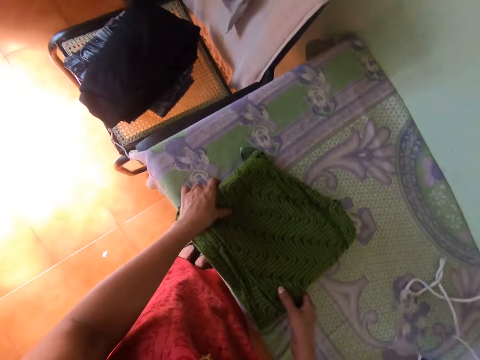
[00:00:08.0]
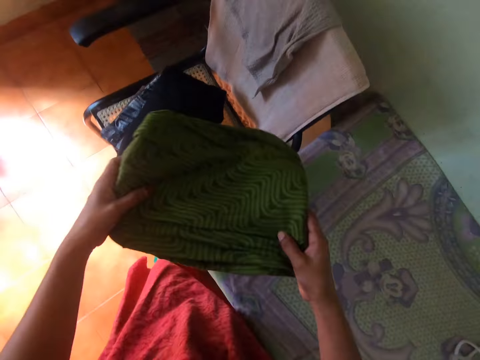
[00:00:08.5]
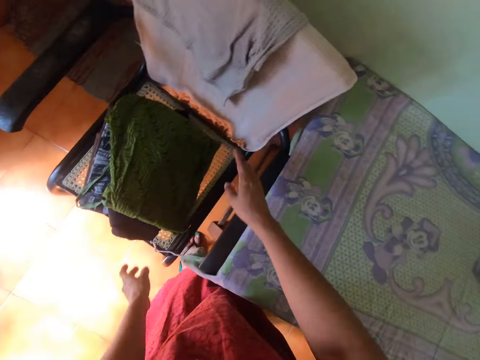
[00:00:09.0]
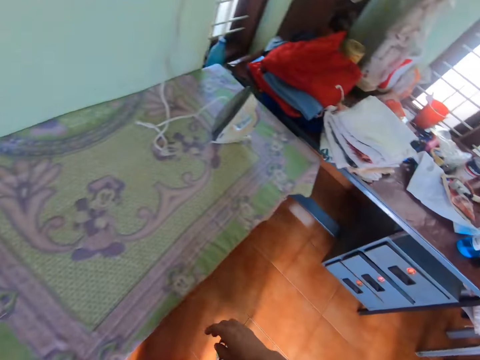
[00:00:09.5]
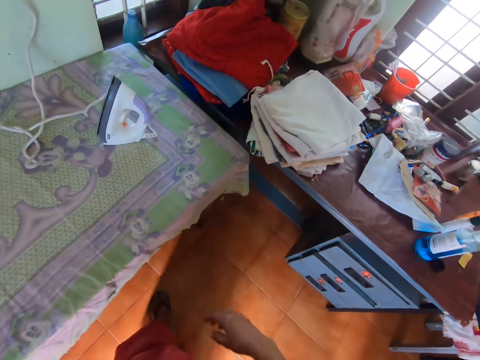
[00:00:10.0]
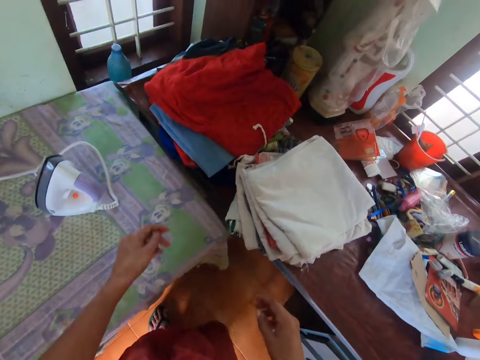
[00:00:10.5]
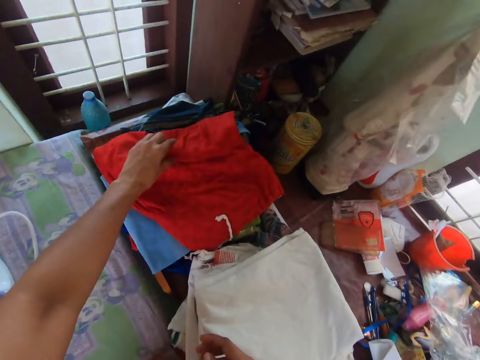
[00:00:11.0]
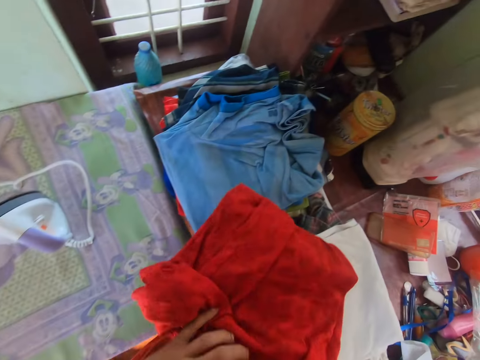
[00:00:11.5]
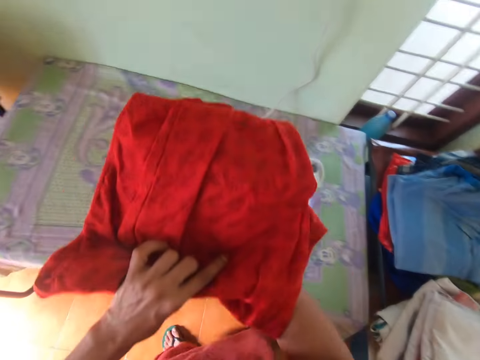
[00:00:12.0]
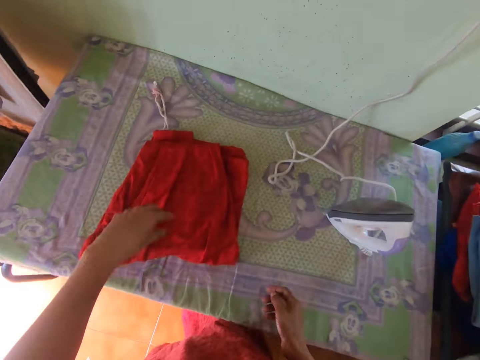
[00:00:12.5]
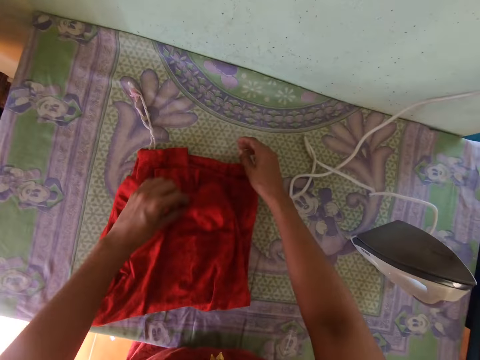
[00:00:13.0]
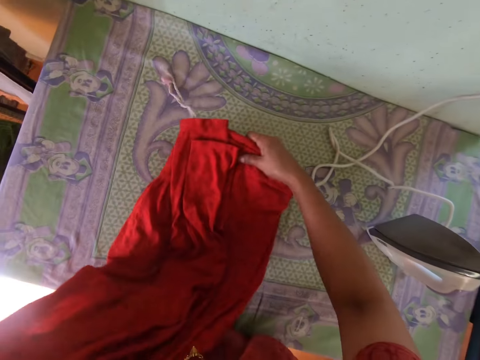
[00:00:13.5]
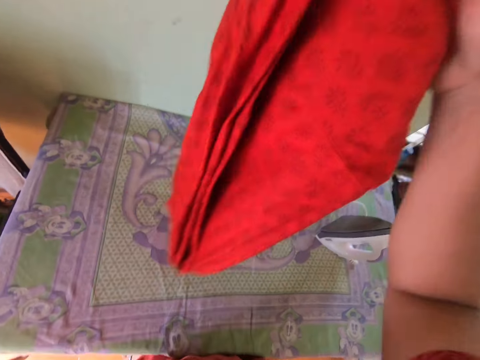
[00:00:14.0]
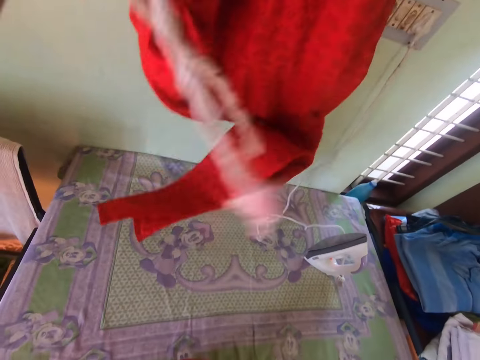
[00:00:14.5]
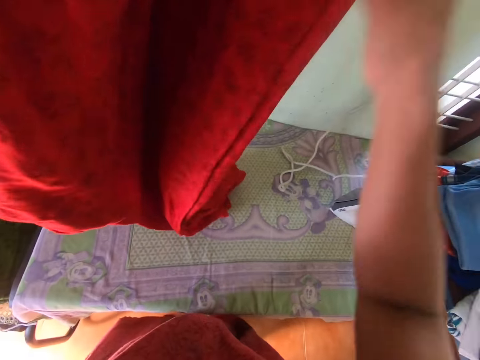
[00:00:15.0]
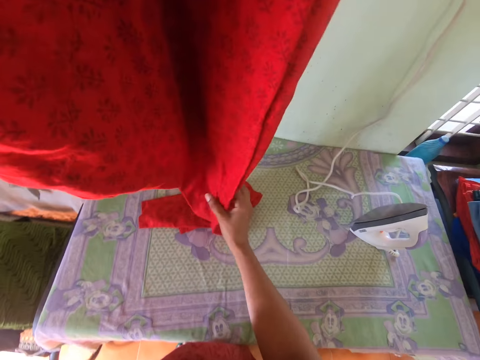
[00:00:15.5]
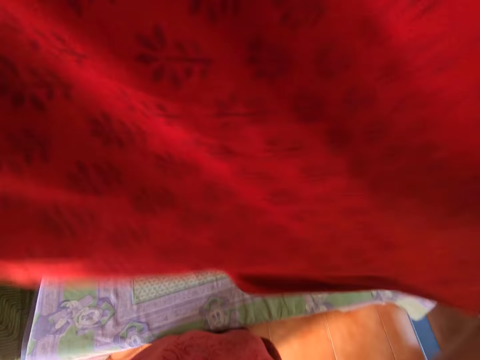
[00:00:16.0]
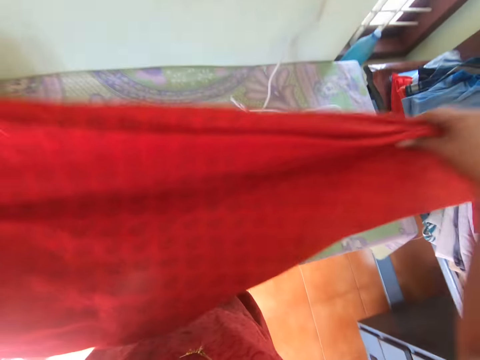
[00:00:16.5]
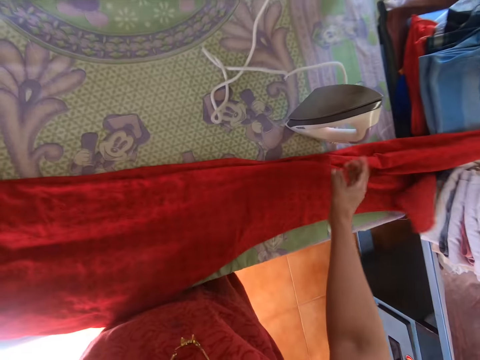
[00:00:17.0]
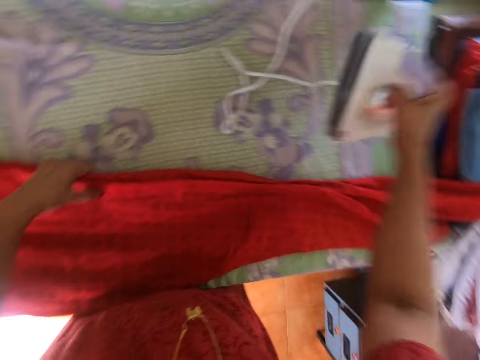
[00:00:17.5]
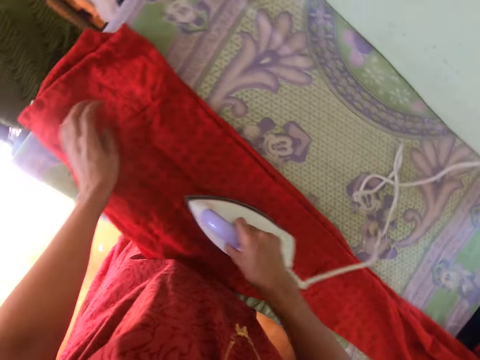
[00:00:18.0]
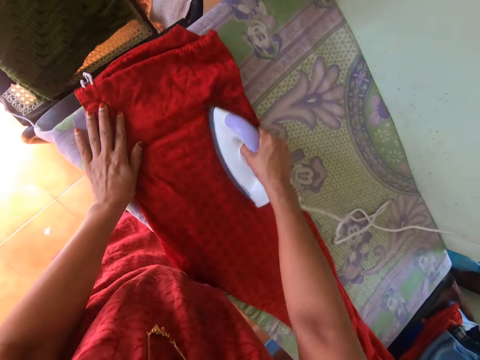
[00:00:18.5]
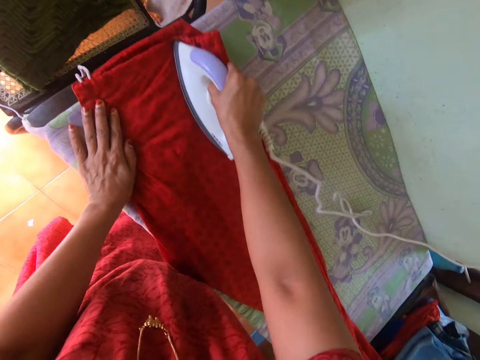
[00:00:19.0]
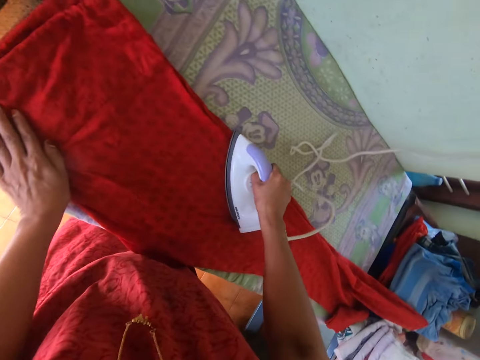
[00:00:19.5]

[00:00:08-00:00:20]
The camera wearer drops the cloth on a pile of clothes on a chair. She picks up a cloth from the pile of clothes with her left hand. She holds the cloth with both hands. She drops the cloth on the table with both hands. She unwraps the cloth from the table with both hands. She picks up the cloth. She holds the cloth with her right hand. She holds the cloth with her left hand. She extends the cloth with both hands. She drops the cloth on the table with both hands. She picks up an iron from the table with her right hand. She holds the cloth on the table with her left hand. She presses the cloth on the table with the iron in her right hand. She places her left hand on the cloth on the table.

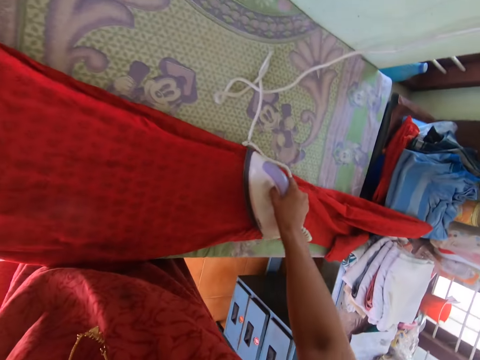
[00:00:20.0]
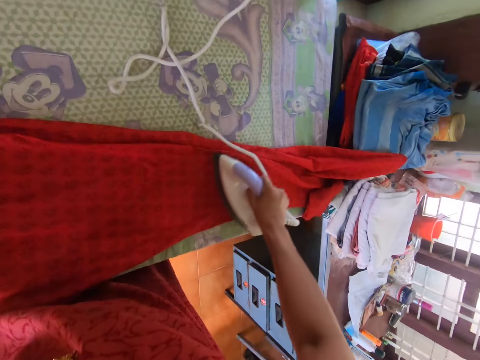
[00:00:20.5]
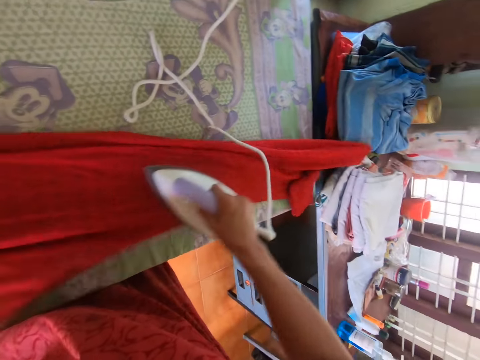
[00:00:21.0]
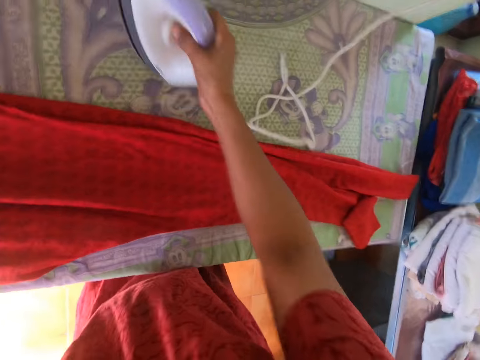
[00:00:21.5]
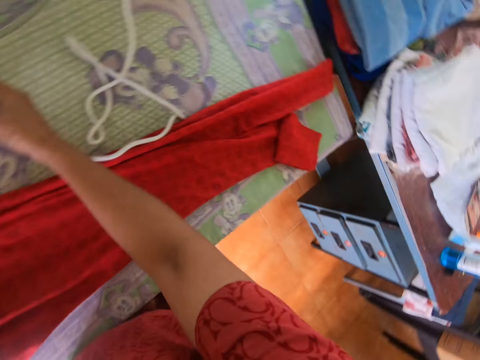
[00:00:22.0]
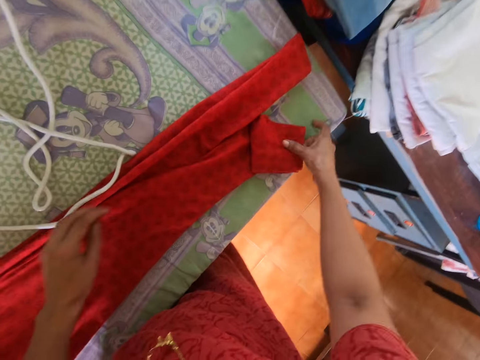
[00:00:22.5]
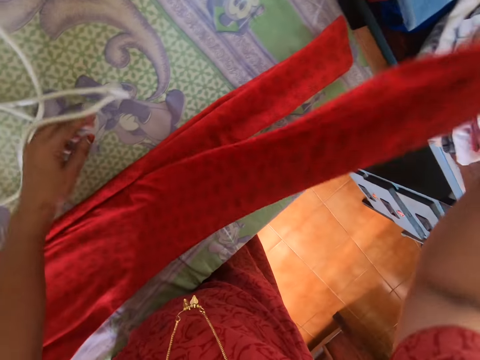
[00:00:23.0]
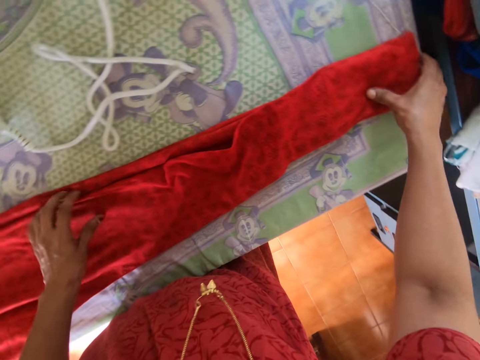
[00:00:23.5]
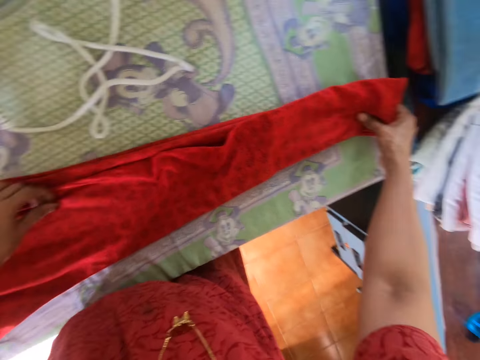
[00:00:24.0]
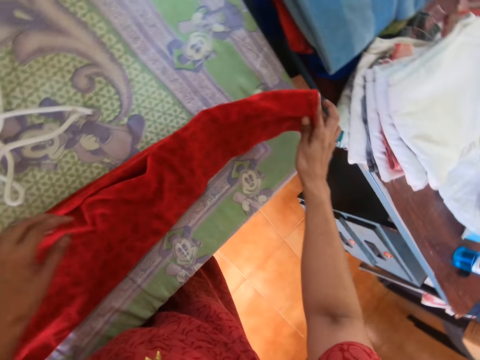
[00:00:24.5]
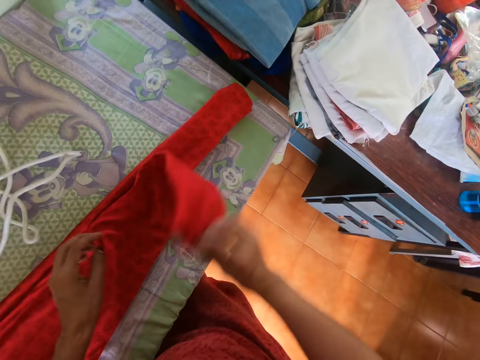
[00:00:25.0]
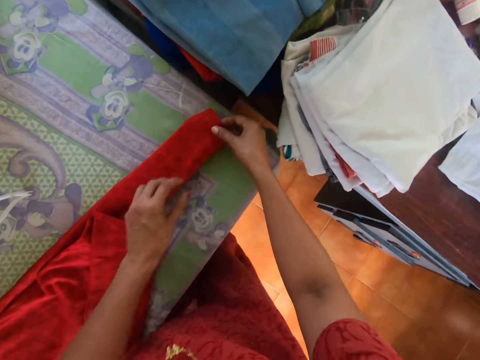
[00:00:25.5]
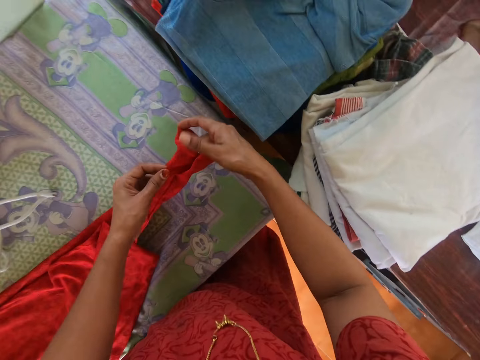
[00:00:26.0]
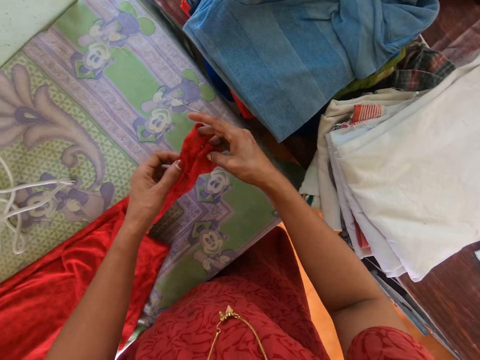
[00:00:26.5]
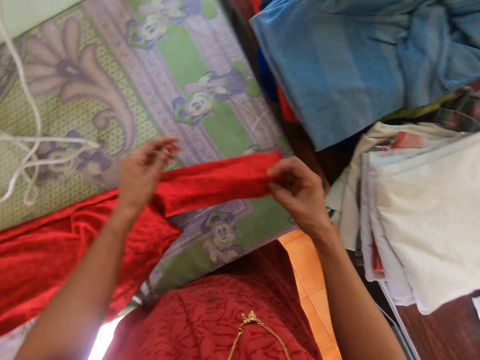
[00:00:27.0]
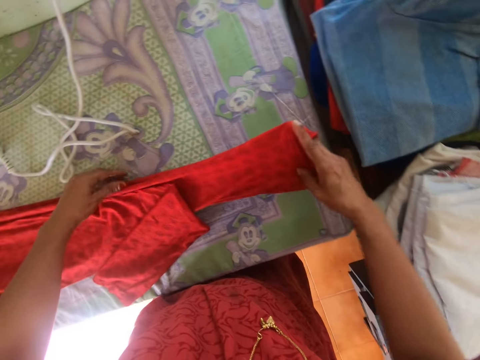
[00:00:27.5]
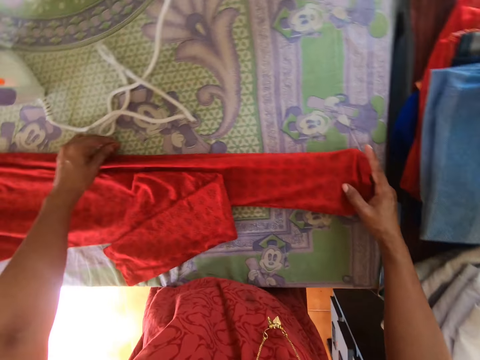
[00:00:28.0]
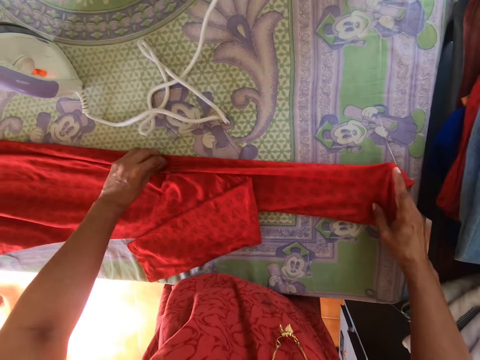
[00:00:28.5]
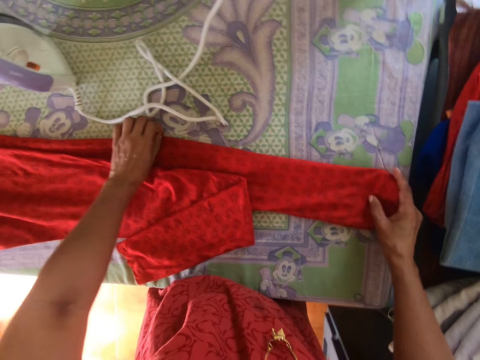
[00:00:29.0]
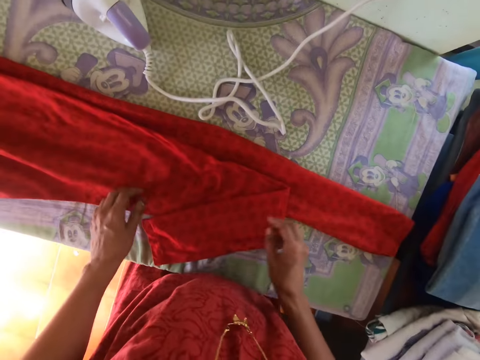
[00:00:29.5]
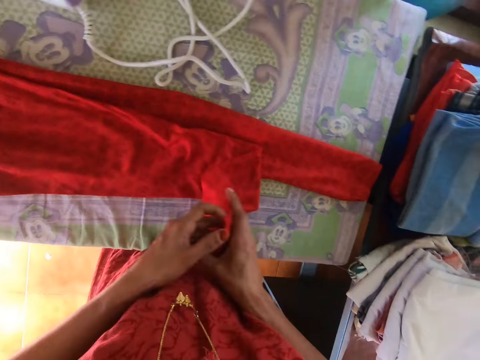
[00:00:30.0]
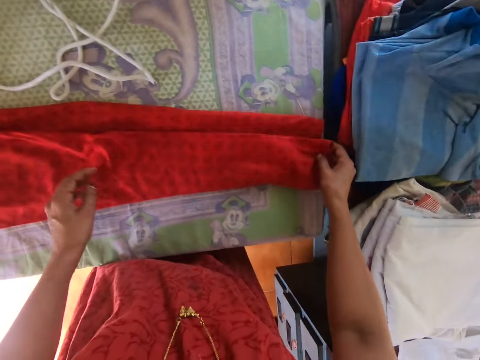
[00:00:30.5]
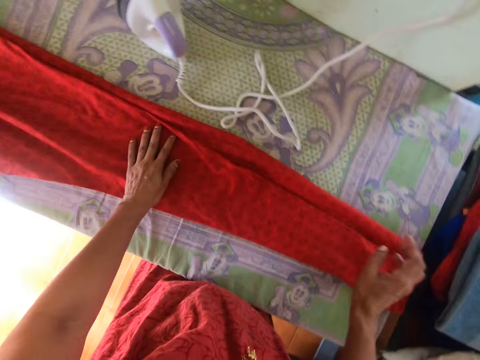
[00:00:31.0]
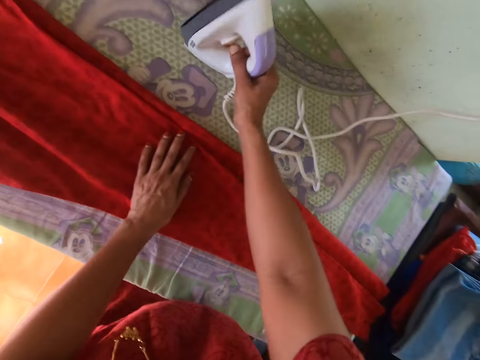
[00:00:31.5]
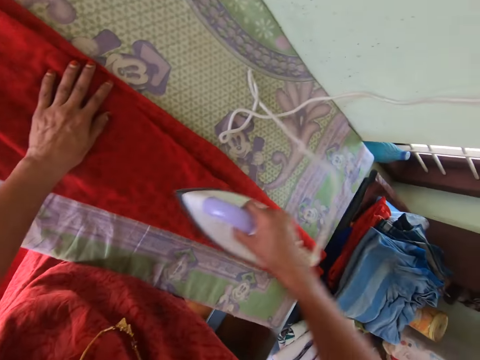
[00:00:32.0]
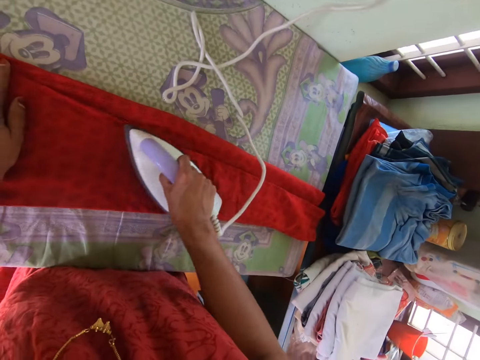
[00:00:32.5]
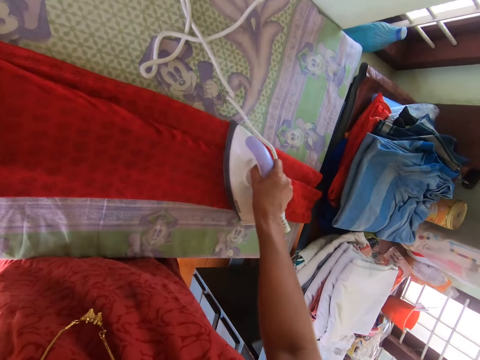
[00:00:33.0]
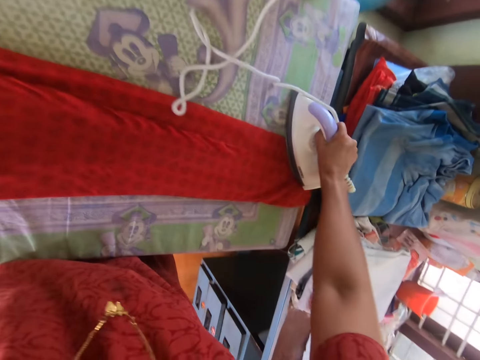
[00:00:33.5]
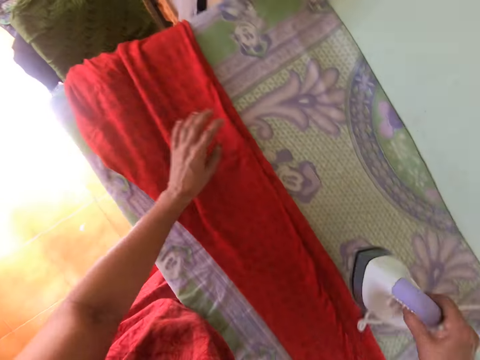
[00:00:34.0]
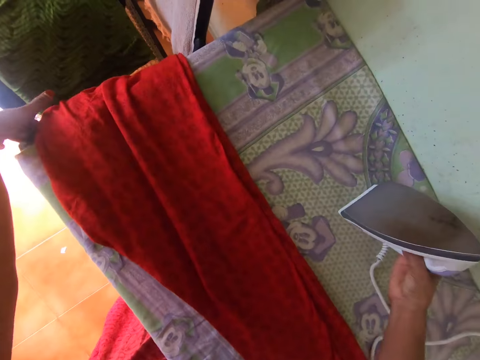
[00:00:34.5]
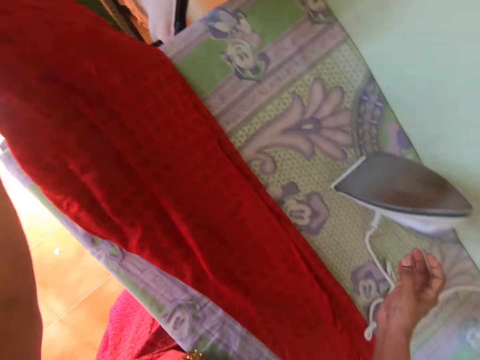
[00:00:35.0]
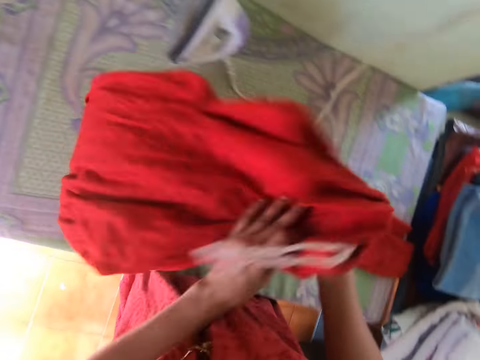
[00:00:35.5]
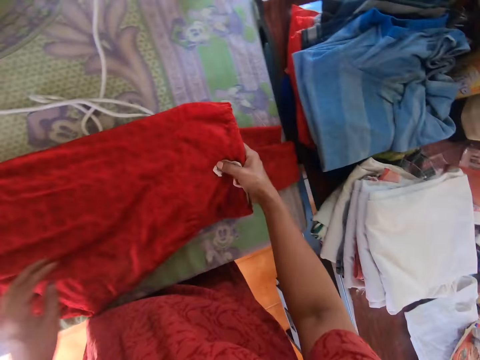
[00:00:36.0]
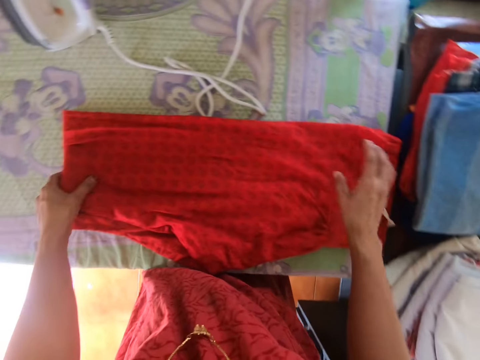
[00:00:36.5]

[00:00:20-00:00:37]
The camera wearer moves the cloth on the table with her left hand. She drops the iron on the table with her right hand. She picks up the cloth from the table with her right hand. She touches the cloth. She drops the cloth on the table with her right hand. She straightens the cloth on the table with both hands. She flips the cloth with her right hand. She picks up the cloth from the table with her right hand. She picks up the cloth from the table with both hands. She holds the cloth with her right hand. She straightens the cloth on the table with both hands. She picks up the cloth from the table with her left hand. She passes the cloth to her right hand from her left hand. She drops the cloth on the table with her right hand. She places her left hand on the cloth. She picks up the iron from the table with her right hand. She presses the cloth on the table with the iron in her right hand. She drops the iron on the table with her right hand. She picks up the cloth from the table with her left hand. She folds the cloth with her left hand. She folds the cloth with both hands. She picks up the cloth from the table with her left hand.
